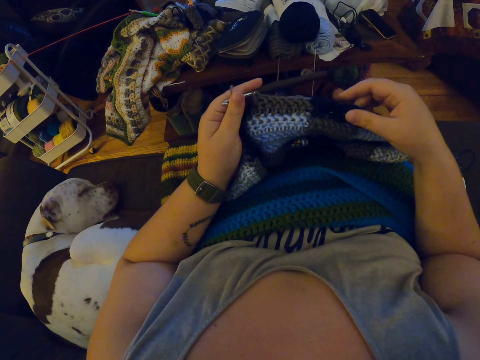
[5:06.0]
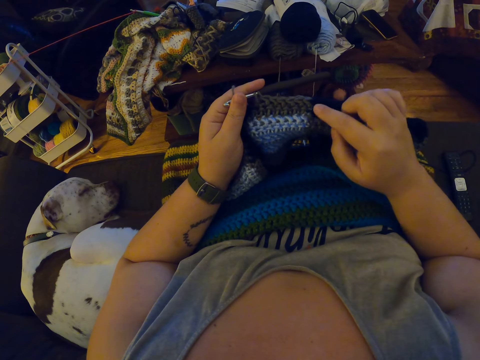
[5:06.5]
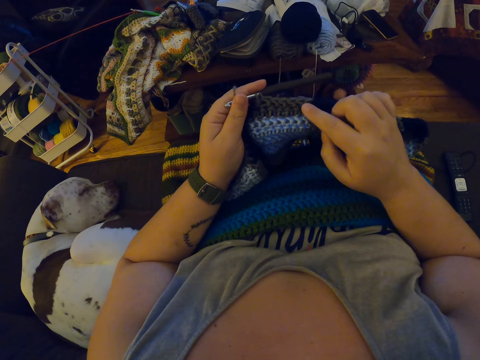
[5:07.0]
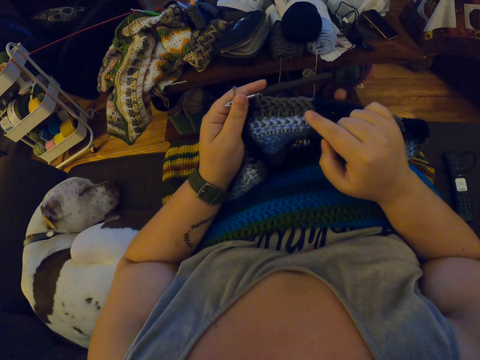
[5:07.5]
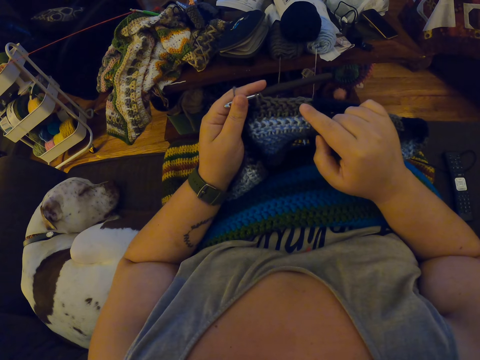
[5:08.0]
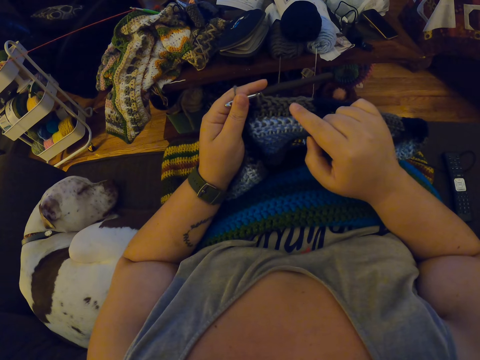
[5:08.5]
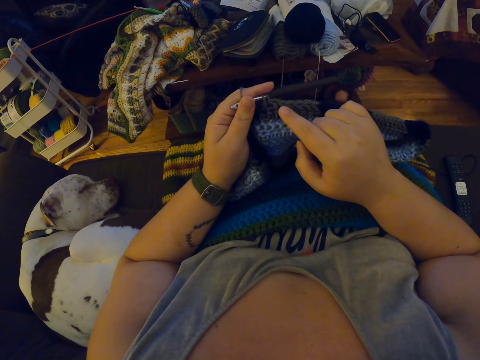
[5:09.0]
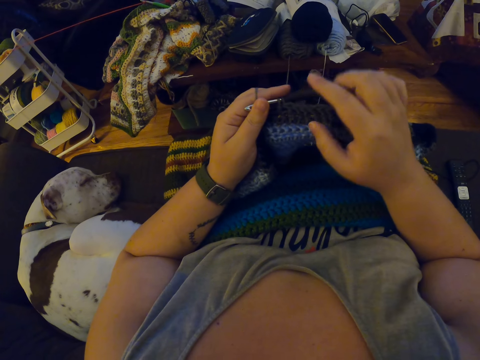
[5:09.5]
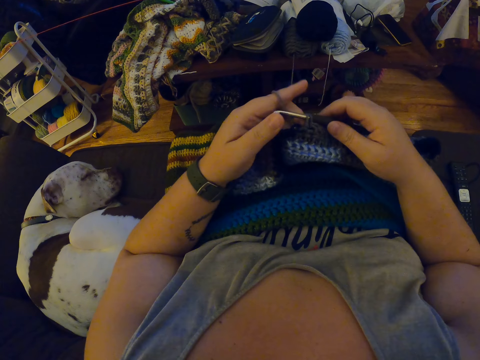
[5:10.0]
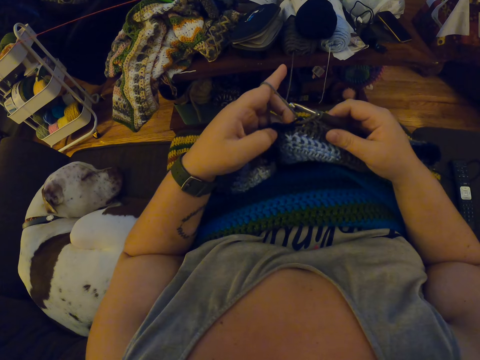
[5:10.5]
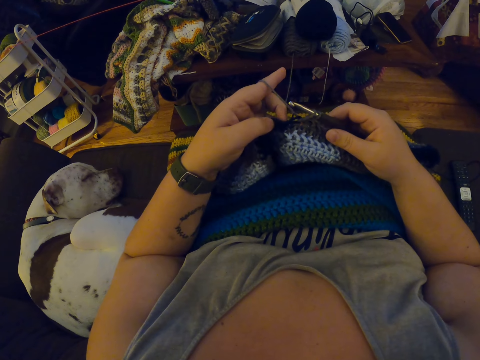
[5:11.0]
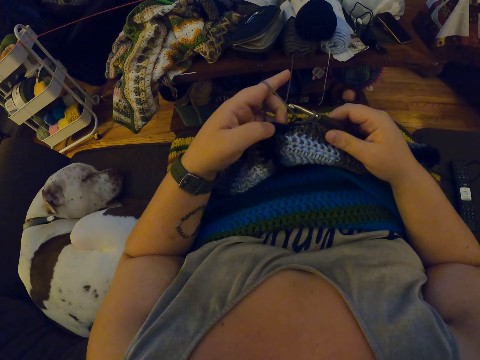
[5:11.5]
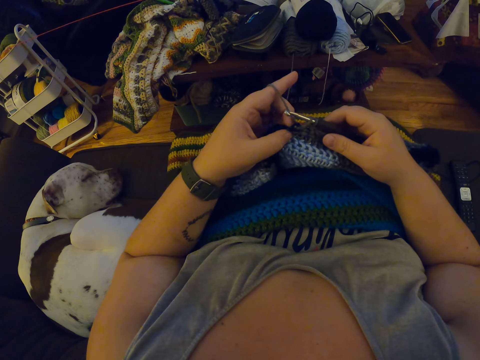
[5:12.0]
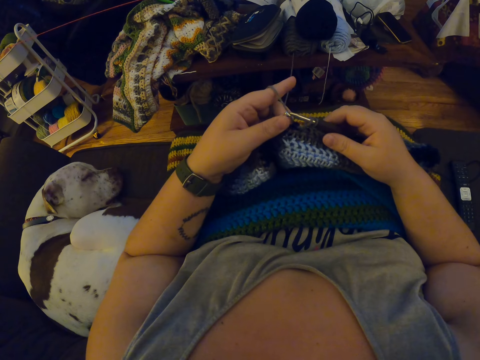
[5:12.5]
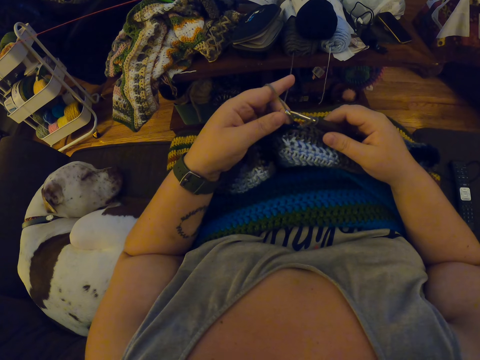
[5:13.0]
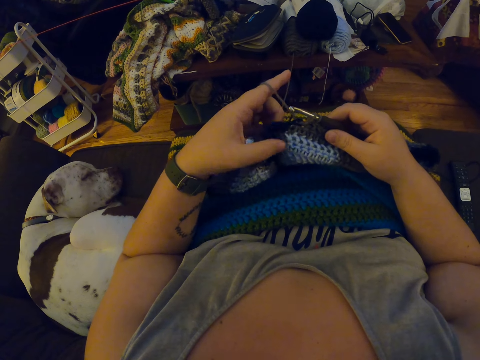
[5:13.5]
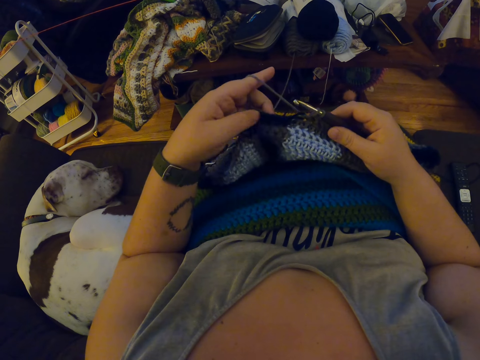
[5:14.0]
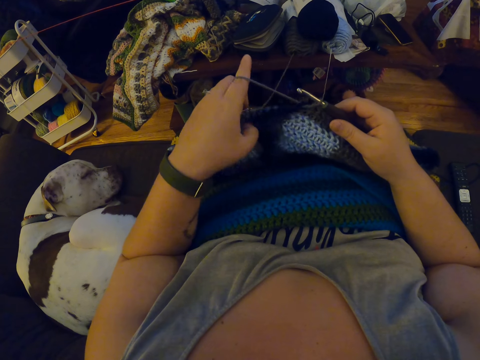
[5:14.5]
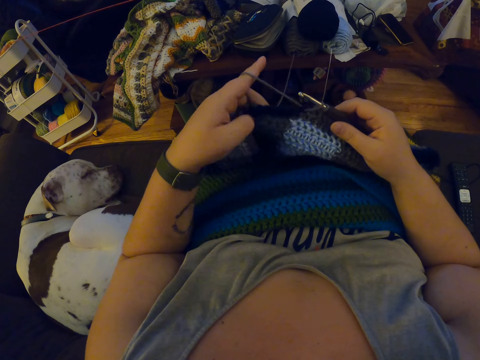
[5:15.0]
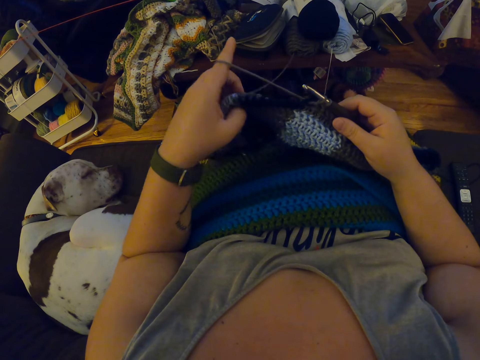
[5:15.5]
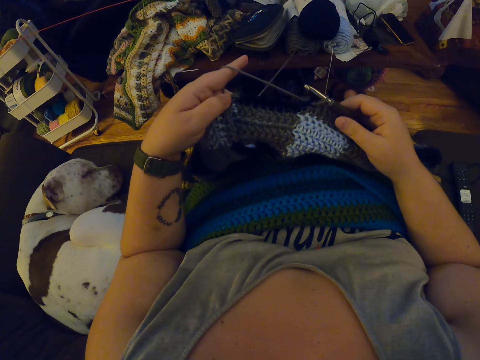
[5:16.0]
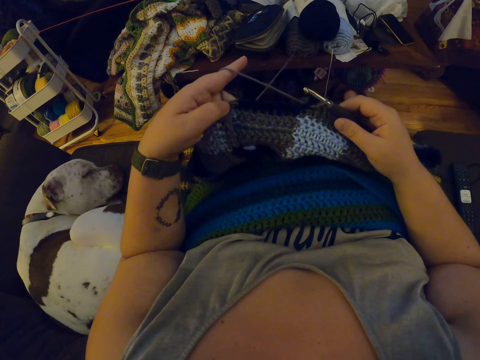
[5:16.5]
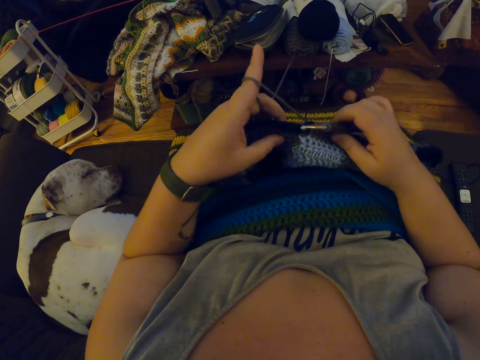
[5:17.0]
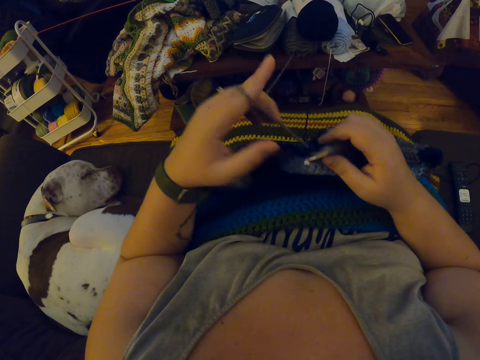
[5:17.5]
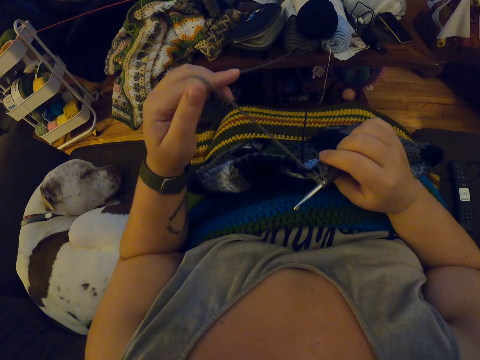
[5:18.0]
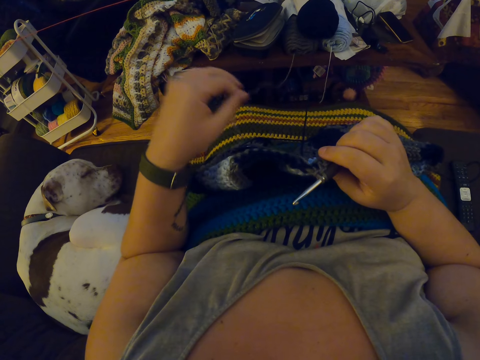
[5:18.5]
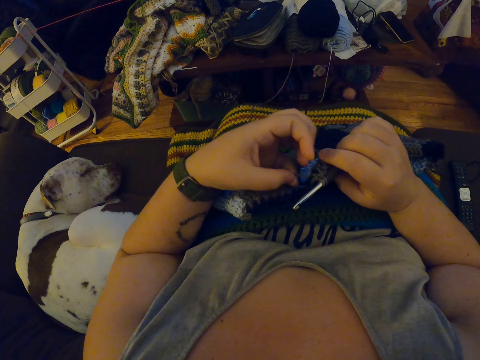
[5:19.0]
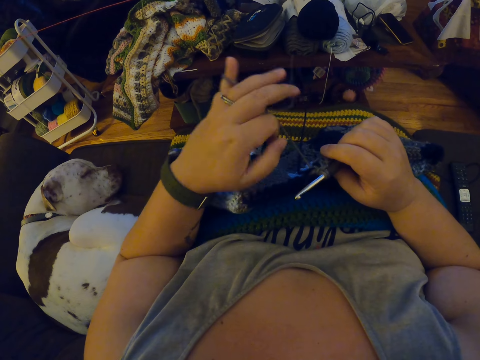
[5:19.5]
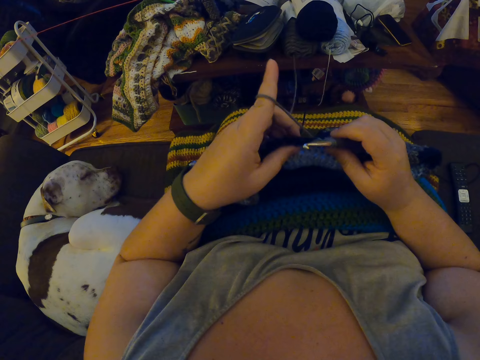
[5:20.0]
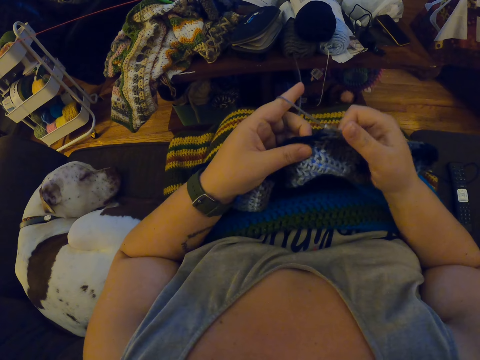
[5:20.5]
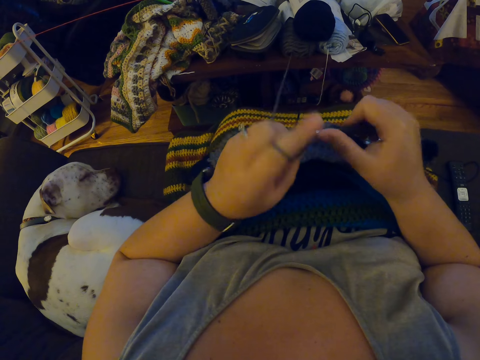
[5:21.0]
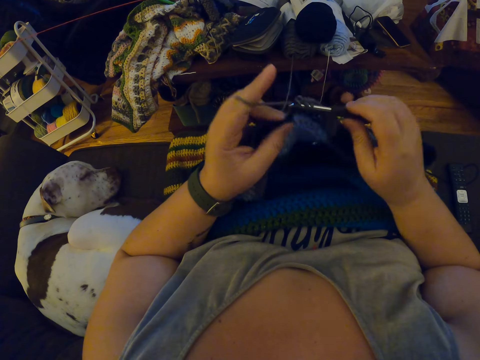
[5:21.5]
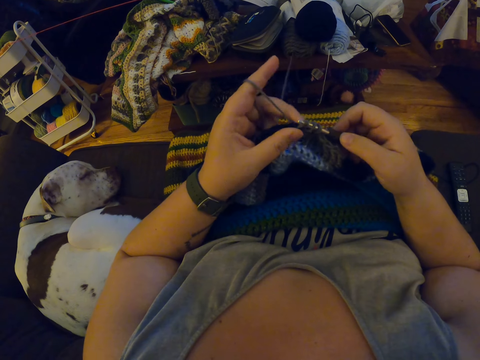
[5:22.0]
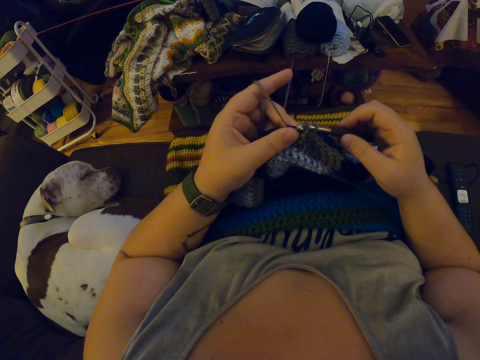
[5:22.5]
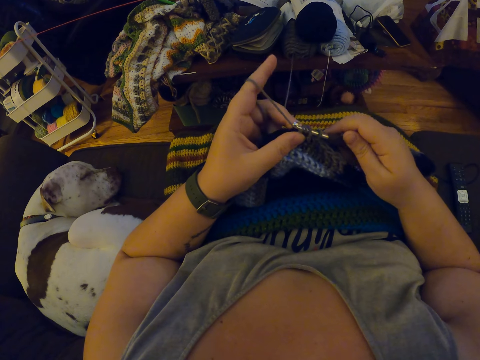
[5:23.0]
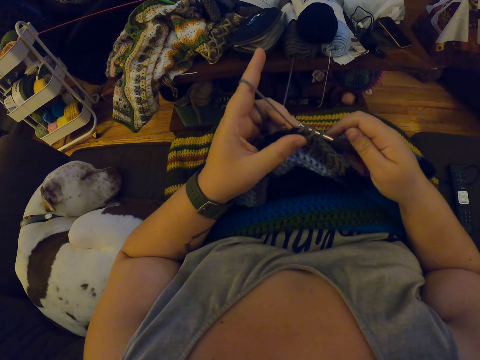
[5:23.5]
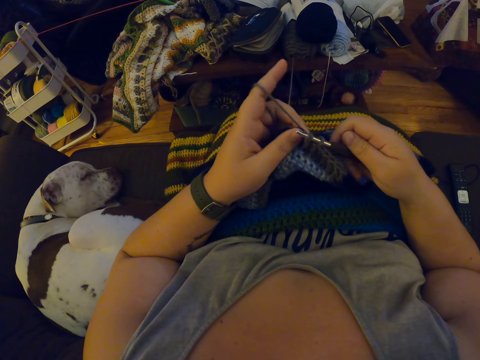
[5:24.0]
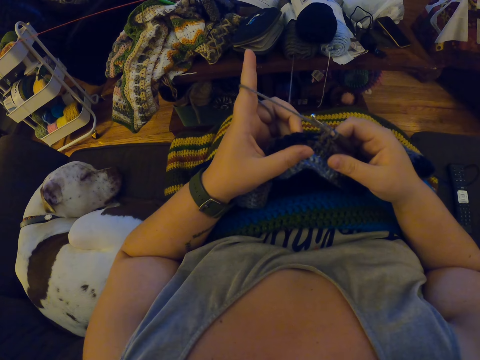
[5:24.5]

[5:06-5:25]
The camera wearer counts the holes on the fabric. She adjusts the crochet with her hands. She stretches the fabric. She stretches the weaving thread. She crochets yarn with the crochet hook. She weaves the fabric.

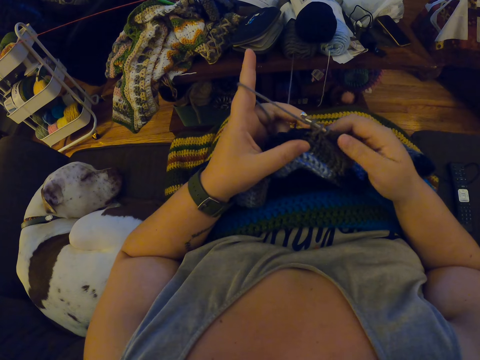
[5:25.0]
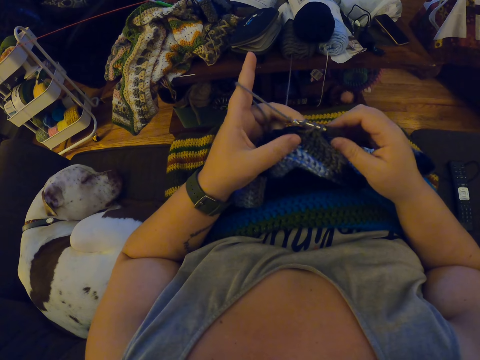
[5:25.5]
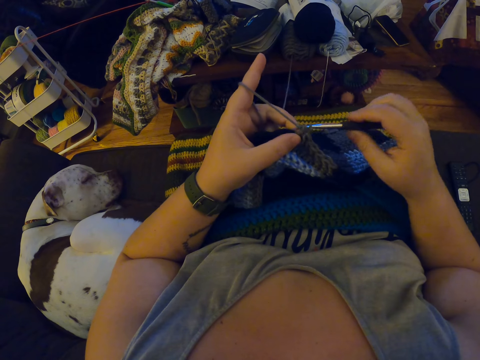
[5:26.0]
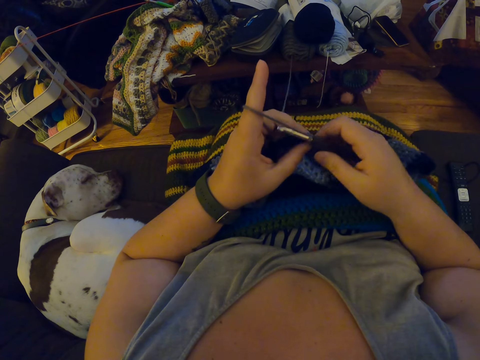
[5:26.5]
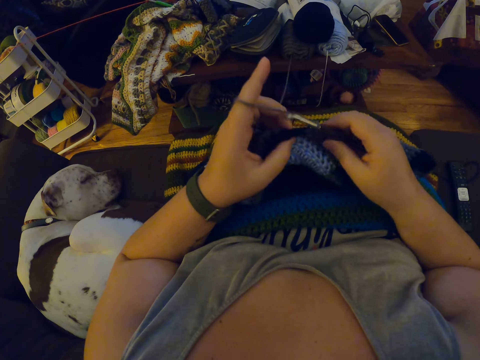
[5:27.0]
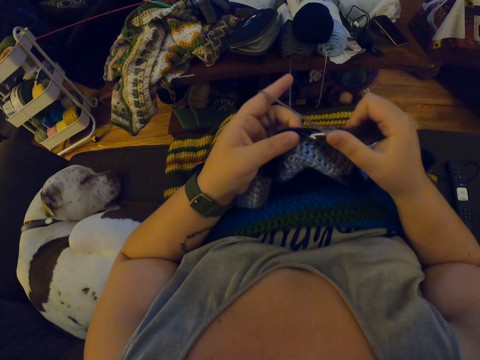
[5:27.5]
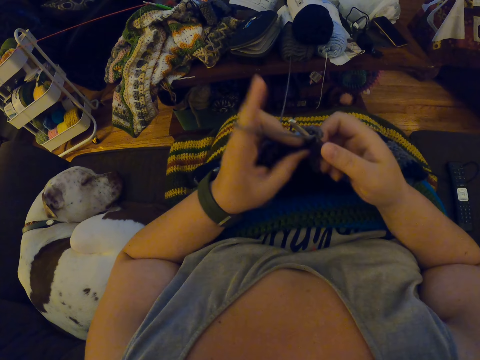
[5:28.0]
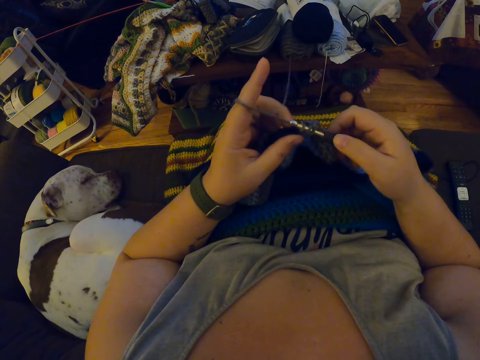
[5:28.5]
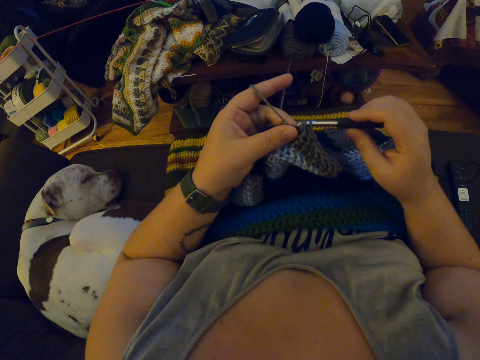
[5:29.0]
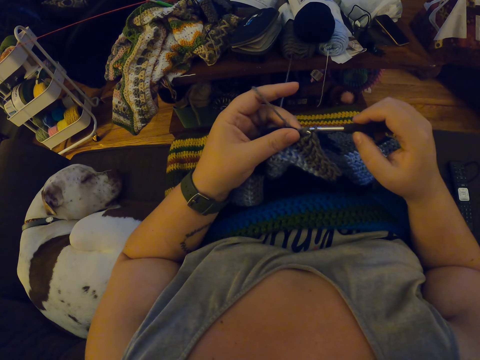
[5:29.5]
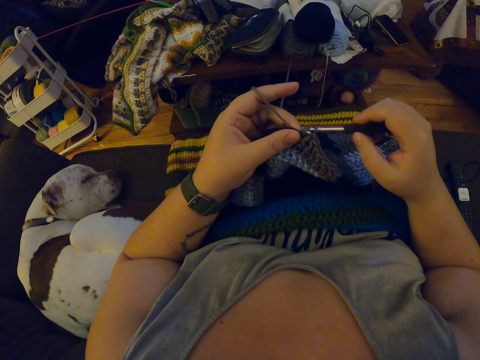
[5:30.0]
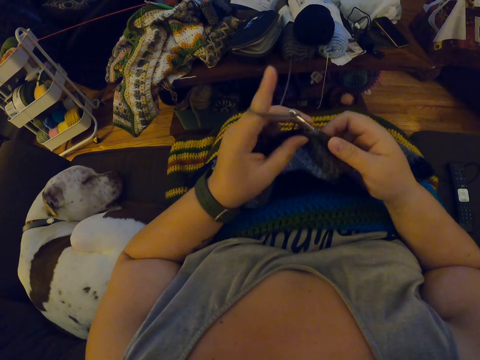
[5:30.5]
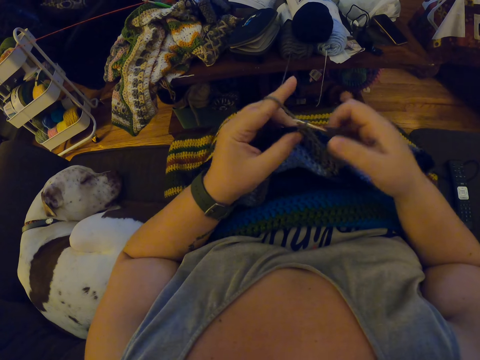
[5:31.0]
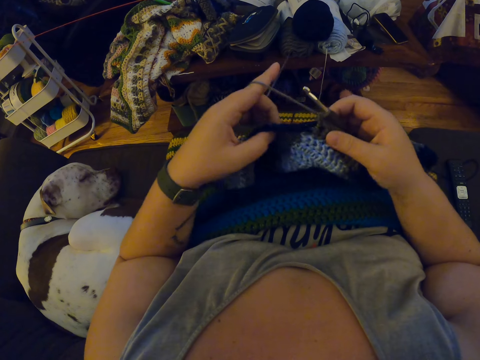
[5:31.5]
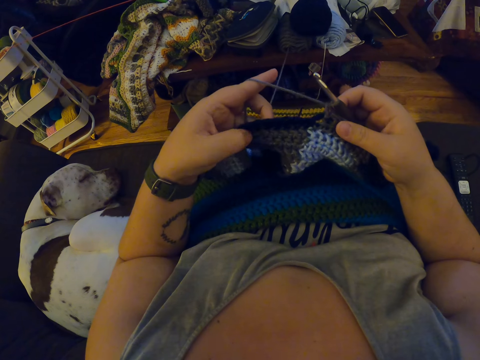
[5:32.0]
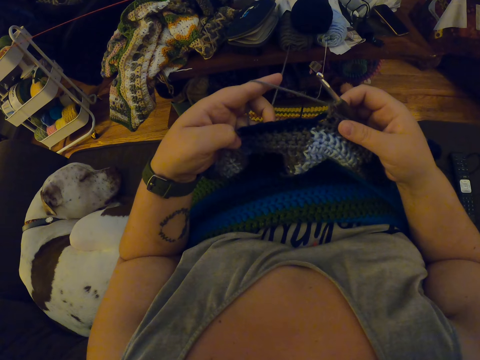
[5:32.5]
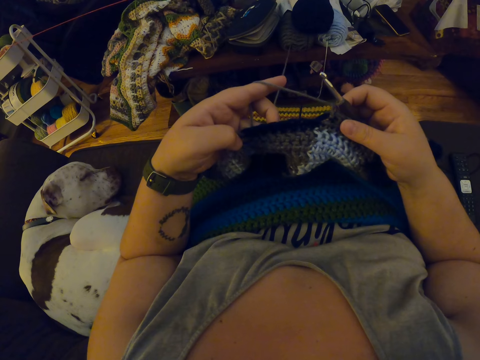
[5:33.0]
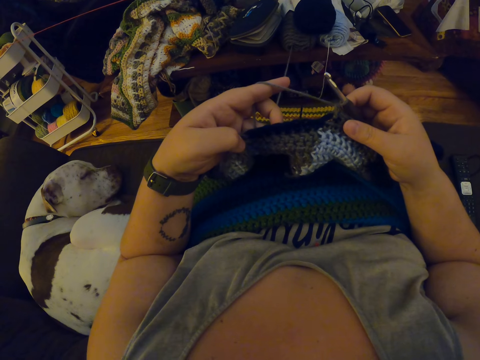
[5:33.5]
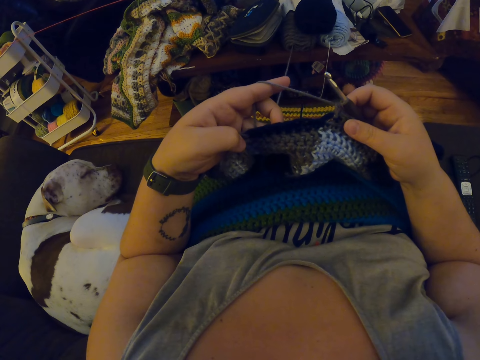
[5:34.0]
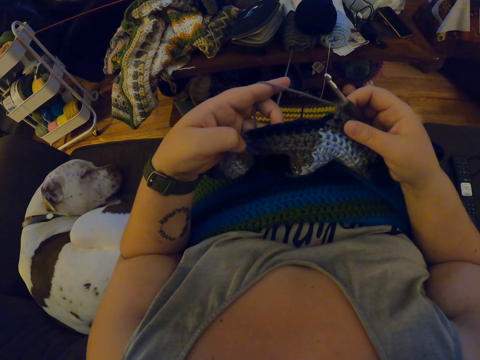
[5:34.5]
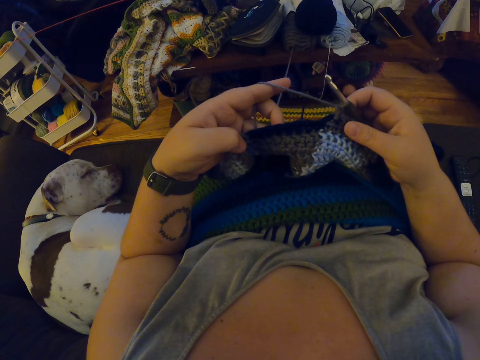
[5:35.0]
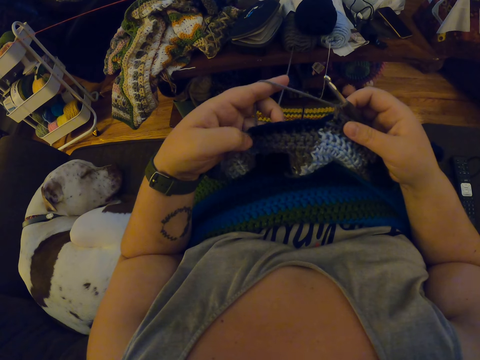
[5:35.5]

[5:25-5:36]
The camera wearer stretches the fabric.
